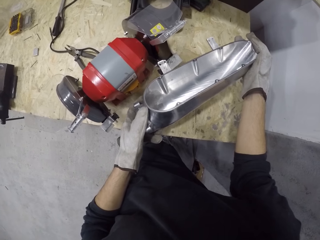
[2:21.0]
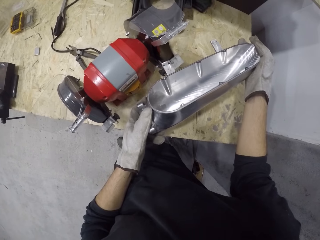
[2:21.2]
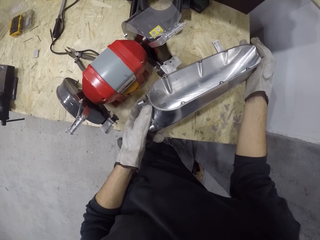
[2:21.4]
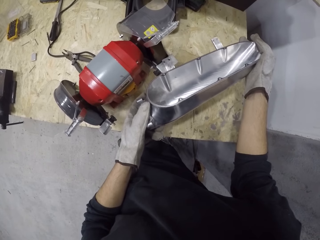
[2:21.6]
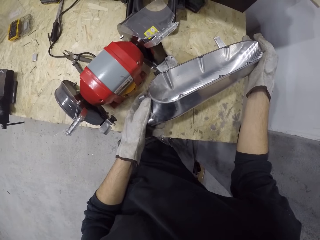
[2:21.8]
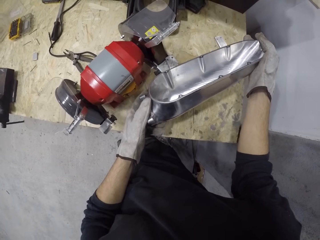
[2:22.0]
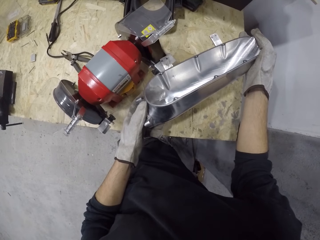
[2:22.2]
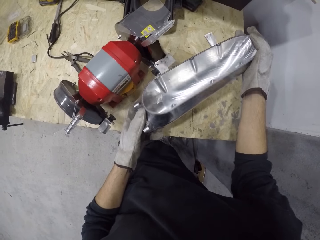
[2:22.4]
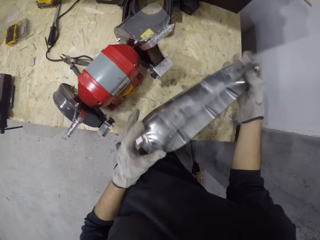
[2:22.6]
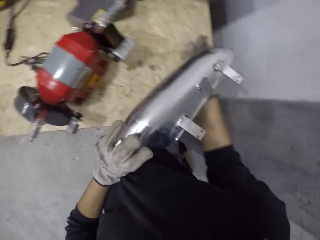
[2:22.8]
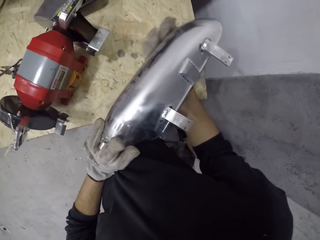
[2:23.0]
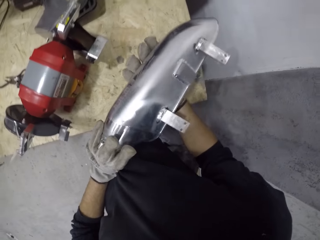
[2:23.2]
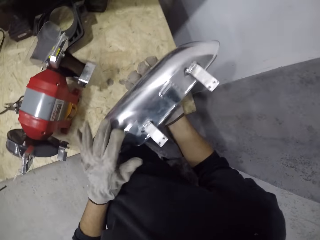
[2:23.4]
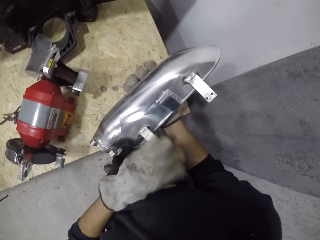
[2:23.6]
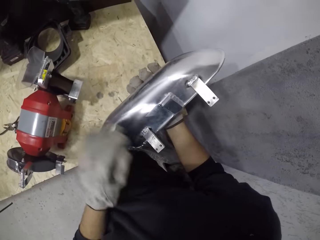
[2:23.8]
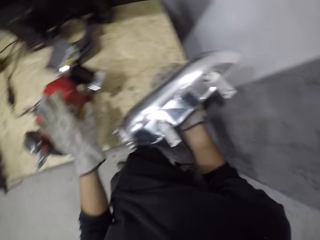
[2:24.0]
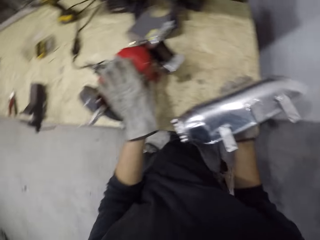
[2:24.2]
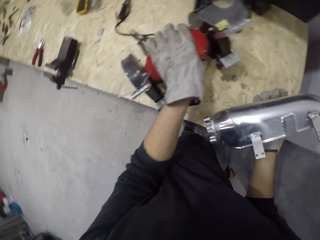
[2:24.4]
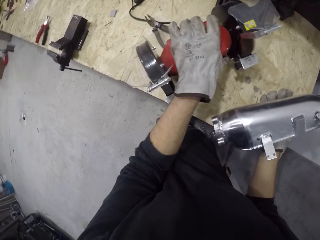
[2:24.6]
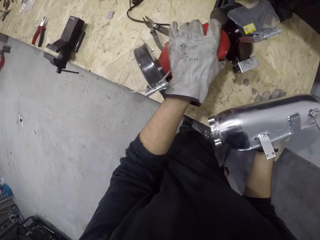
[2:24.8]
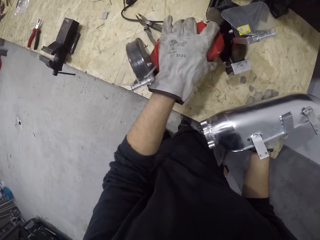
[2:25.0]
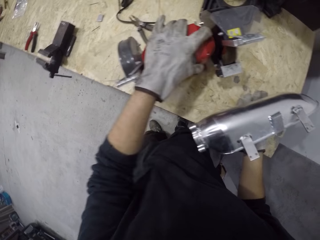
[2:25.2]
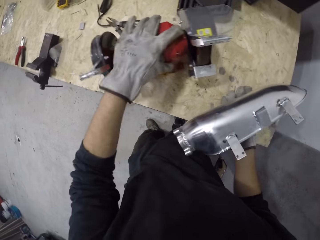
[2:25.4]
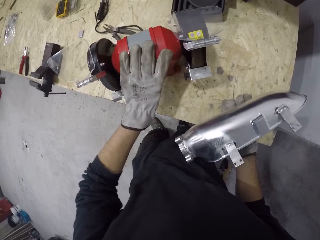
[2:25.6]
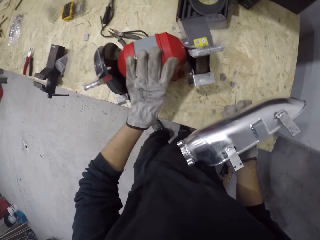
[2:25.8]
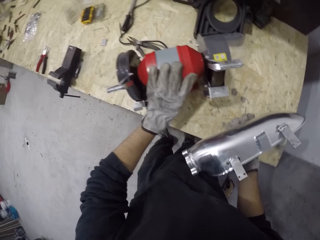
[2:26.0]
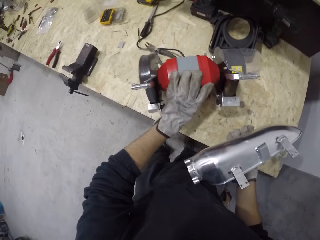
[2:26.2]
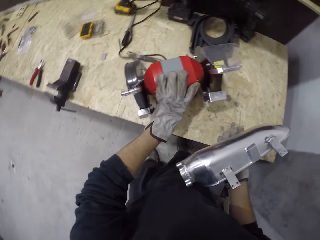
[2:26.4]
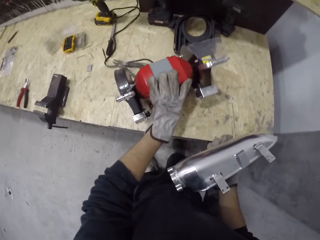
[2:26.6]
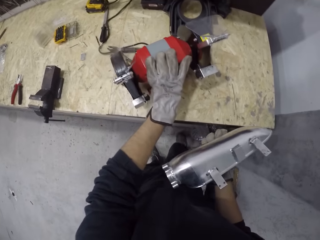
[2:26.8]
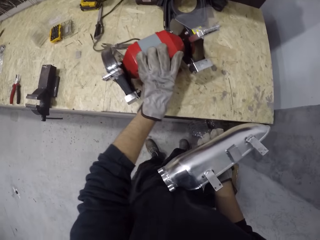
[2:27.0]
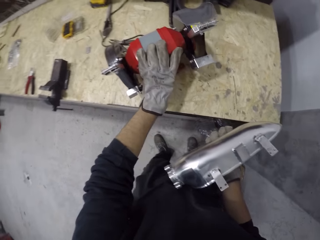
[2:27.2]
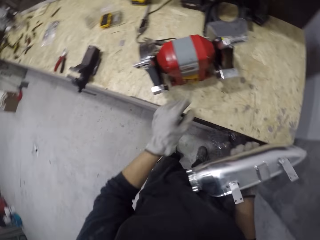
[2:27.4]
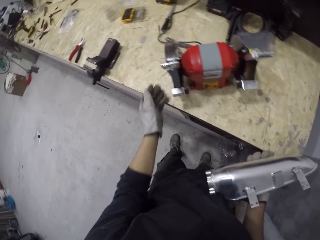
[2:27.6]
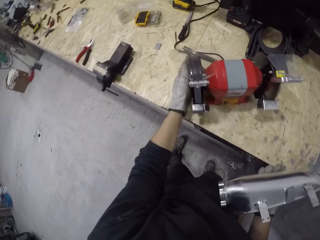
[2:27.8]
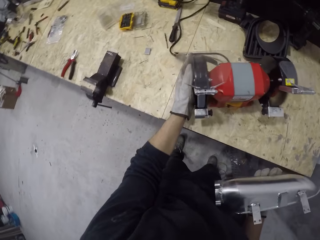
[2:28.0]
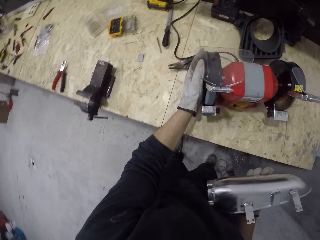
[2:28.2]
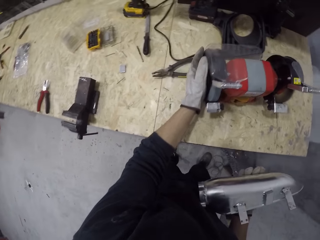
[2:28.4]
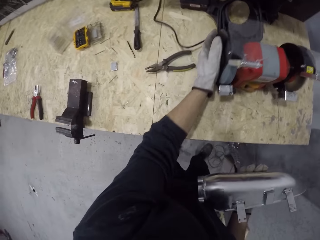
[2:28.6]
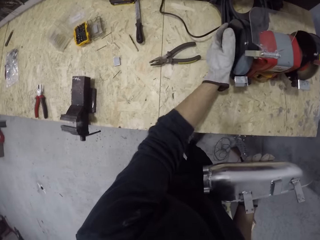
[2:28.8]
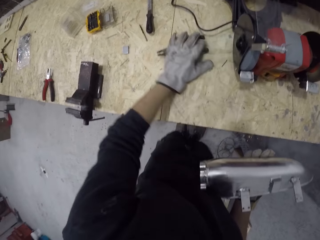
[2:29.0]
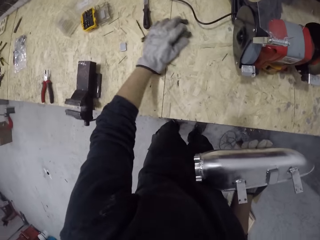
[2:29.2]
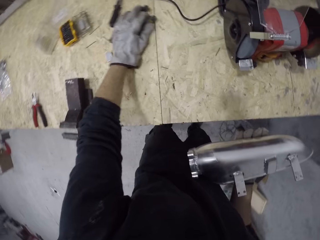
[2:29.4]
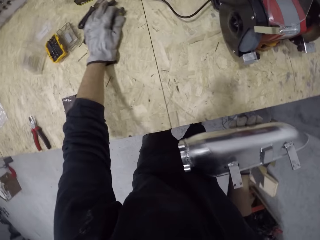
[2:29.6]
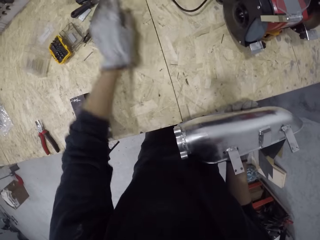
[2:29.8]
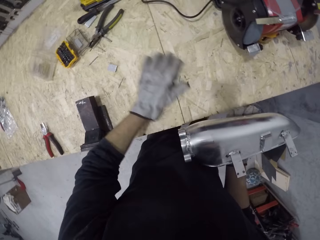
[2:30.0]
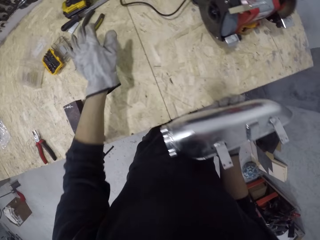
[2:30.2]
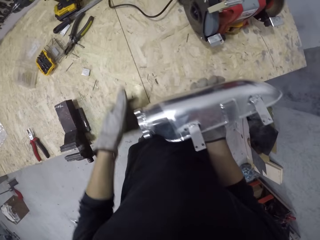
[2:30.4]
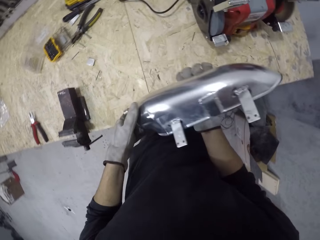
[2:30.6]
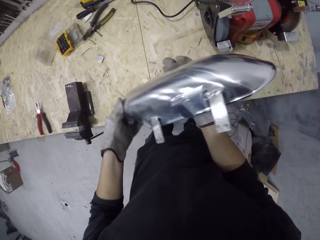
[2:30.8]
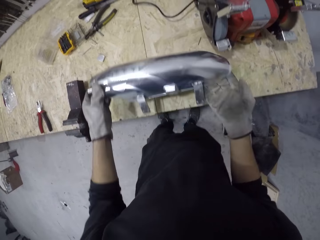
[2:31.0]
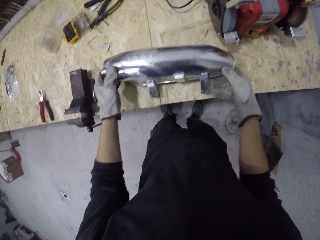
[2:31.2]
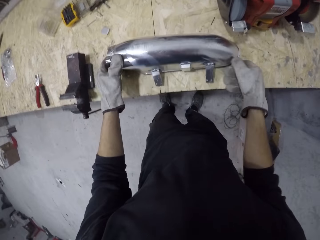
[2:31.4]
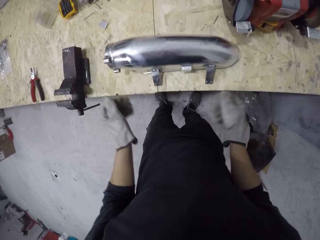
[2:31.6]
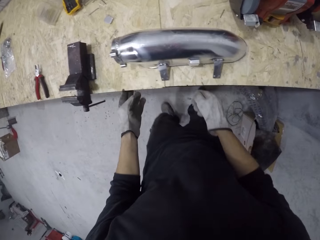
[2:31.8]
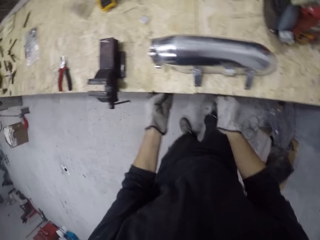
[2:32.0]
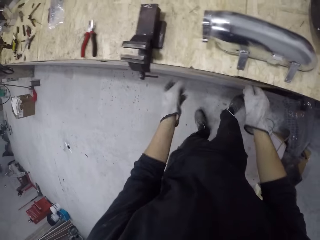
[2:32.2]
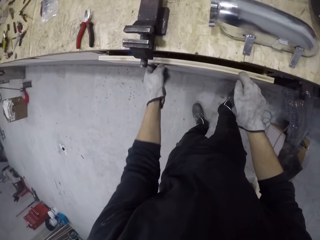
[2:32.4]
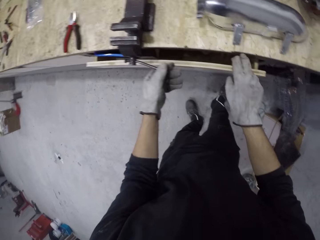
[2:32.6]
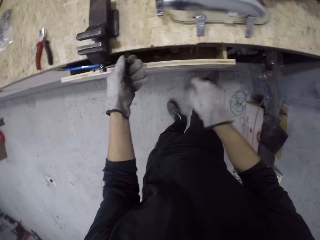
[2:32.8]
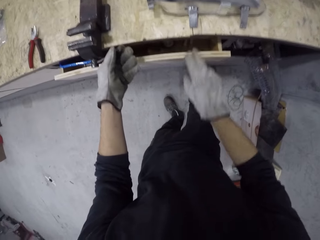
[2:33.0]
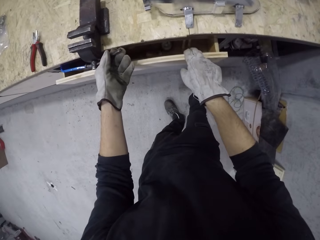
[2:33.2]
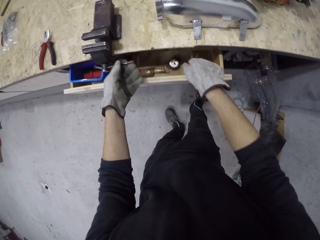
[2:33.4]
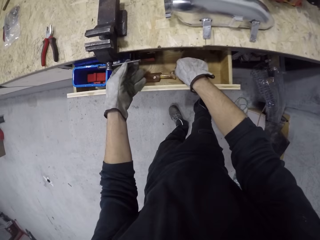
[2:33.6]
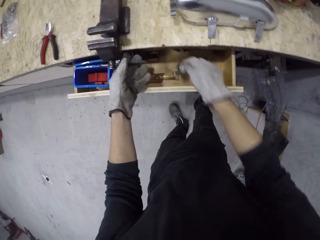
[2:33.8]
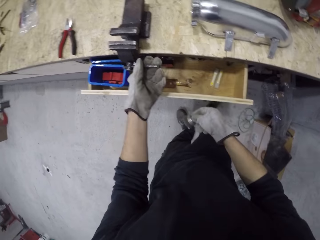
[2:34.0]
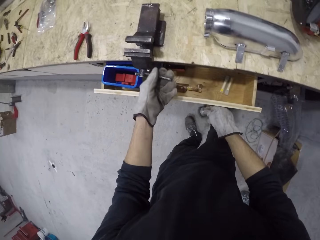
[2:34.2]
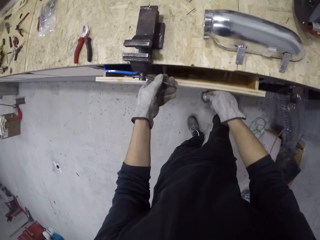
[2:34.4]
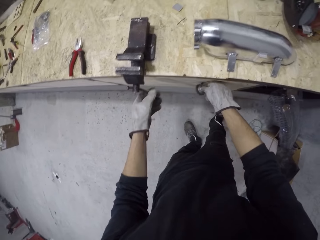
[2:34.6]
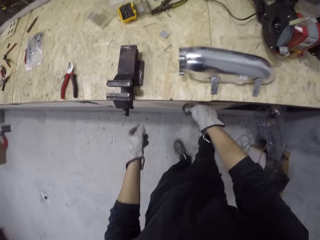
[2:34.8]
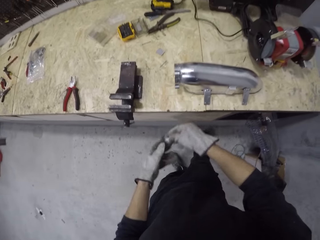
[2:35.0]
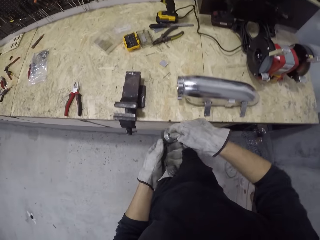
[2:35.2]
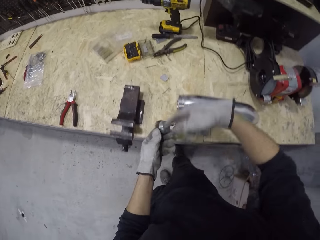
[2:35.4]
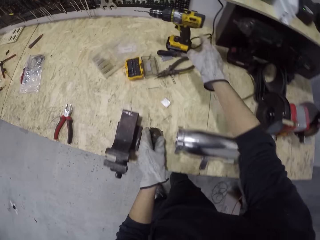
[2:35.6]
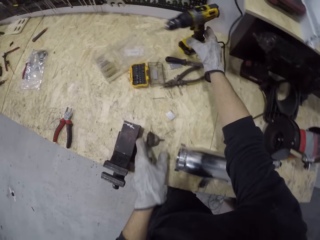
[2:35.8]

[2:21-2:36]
The camera wearer inspects the side mirror housing. He turns off the grinder machine with his left hand. He adjusts the multifunction grinding and polishing machine on a table with his left hand. He moves the pliers and chisel on the table with his left hand. He holds the side mirror housing with both hands. He places the side mirror housing on the table with both hands. He opens a drawer with both hands. He adjusts a bench vice handle with his left hand. He holds the clamp handle with his left hand. He opens the drawer with his right hand. He picks up a drill driver extension bit or polishing pad from the drawer with his right hand. He closes the drawer with his right hand. He holds the drill driver extension bit with both hands.

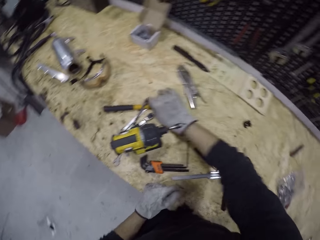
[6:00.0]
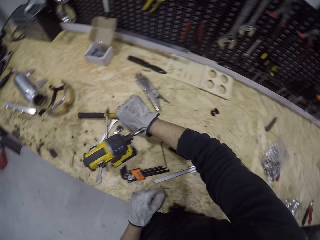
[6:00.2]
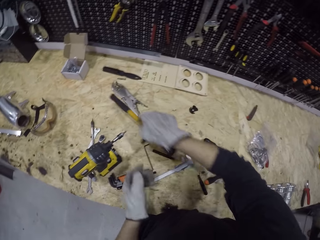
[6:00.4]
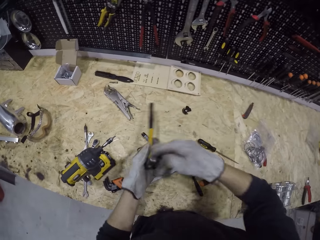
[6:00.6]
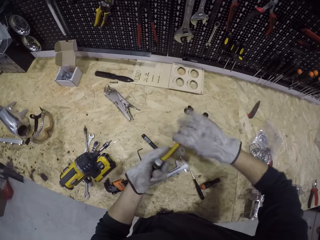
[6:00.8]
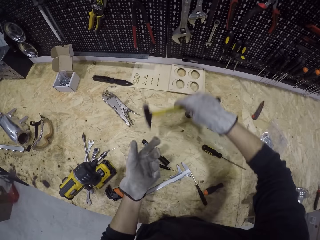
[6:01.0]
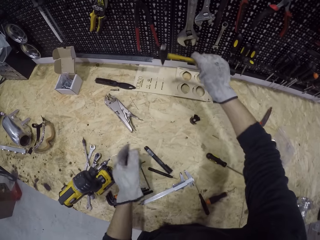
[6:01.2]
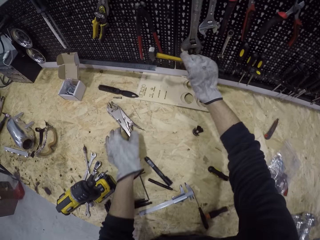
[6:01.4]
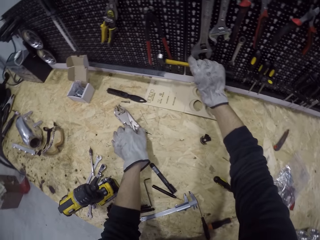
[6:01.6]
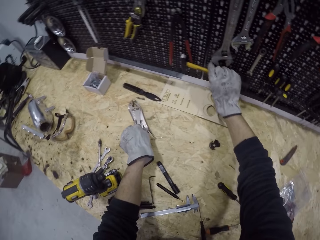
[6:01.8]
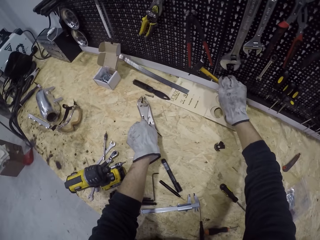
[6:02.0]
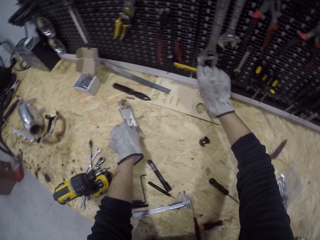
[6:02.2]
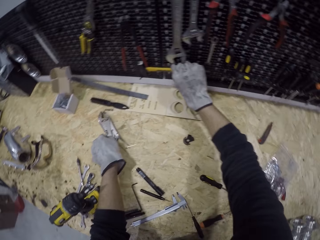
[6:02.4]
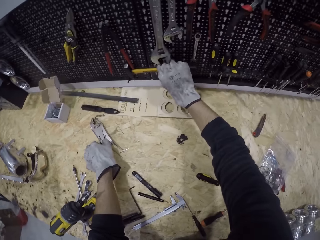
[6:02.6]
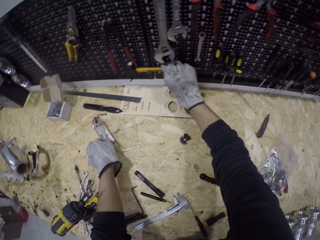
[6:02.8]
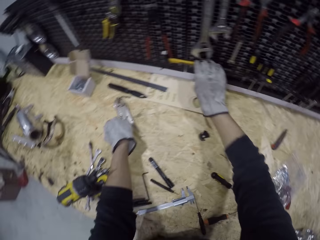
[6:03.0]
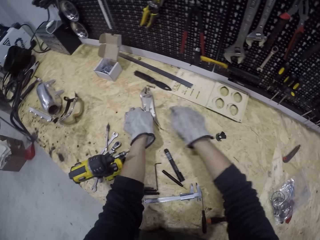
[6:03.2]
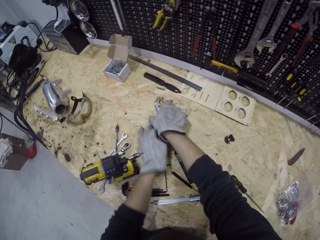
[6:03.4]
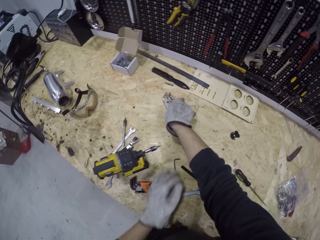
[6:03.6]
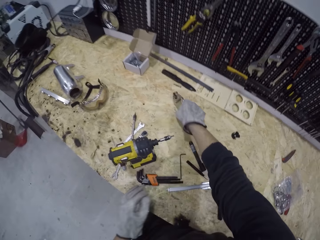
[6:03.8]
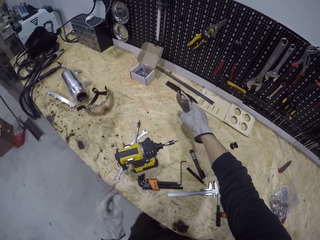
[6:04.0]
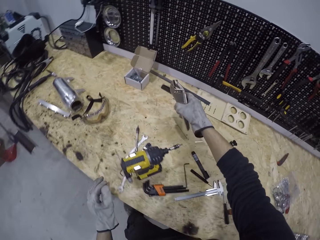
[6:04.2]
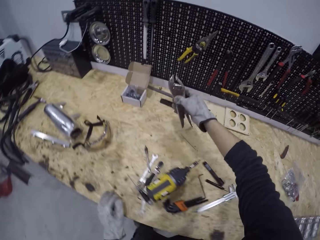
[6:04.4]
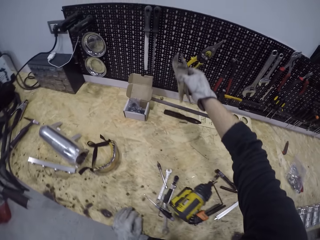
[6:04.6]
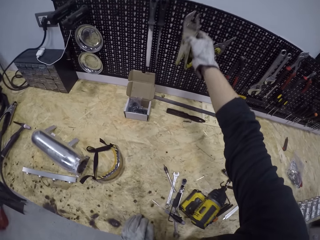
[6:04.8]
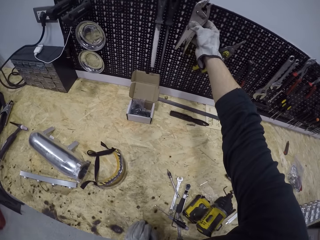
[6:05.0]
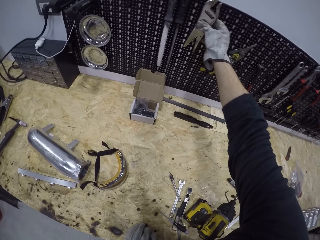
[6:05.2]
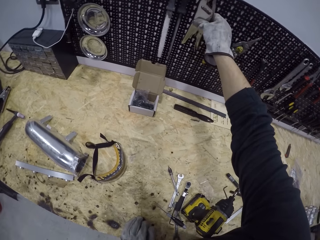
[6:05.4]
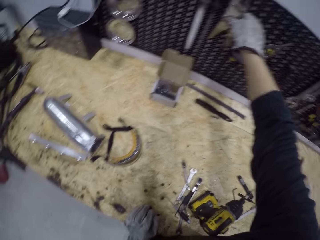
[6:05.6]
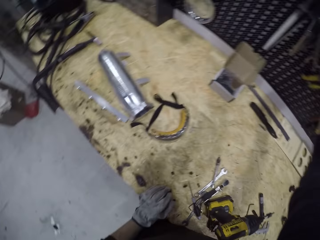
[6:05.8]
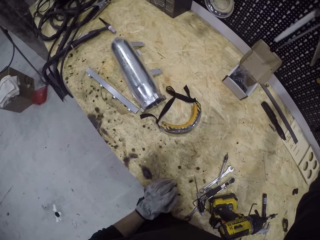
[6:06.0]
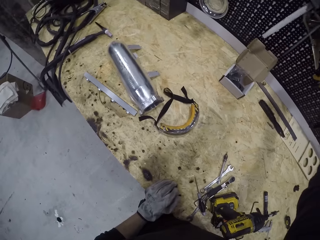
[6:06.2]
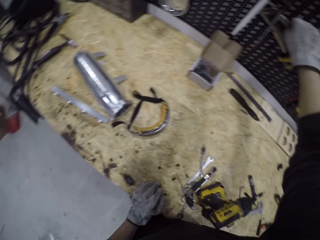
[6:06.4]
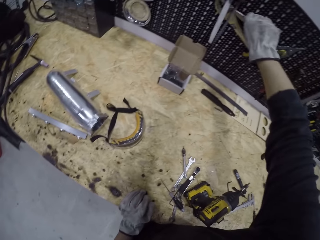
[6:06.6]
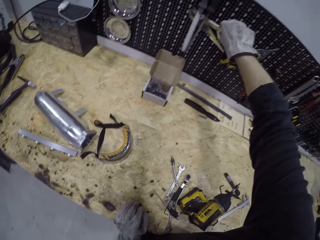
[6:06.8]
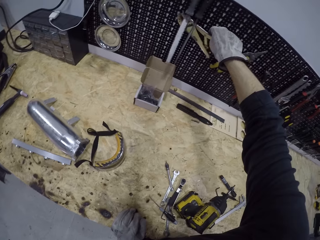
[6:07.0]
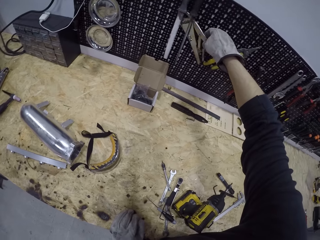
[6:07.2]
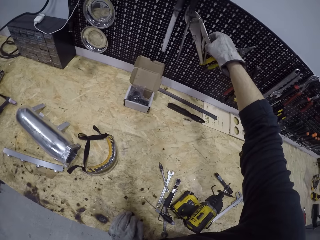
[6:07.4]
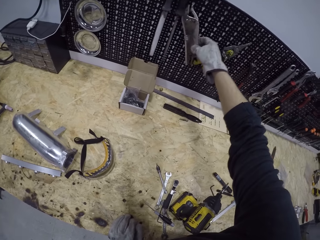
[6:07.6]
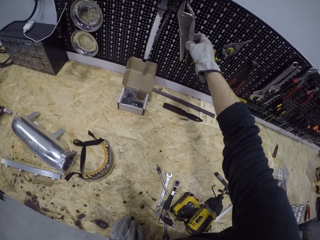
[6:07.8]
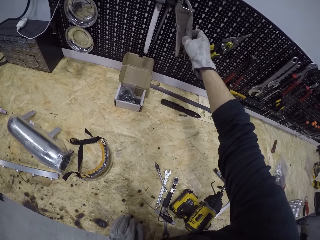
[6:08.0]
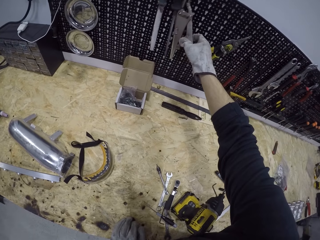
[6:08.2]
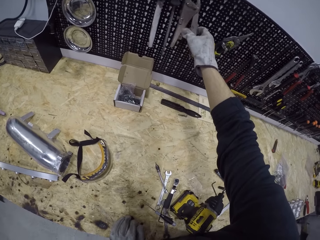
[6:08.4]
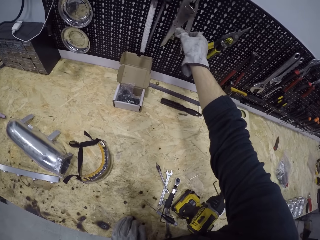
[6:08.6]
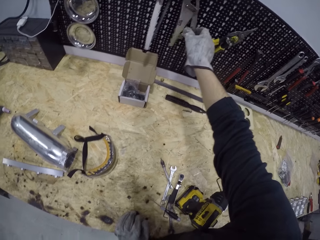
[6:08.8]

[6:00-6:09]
The camera wearer hangs the hammer on the rack with his right hand. He touches a clamp on the table with his left hand. He picks up the clamp from the table with his right hand. He hangs the clamp on the rack with his right hand.
